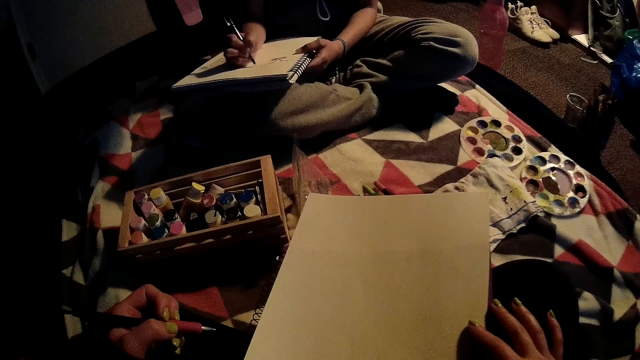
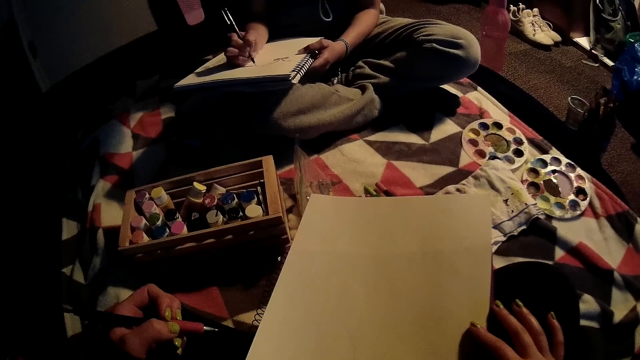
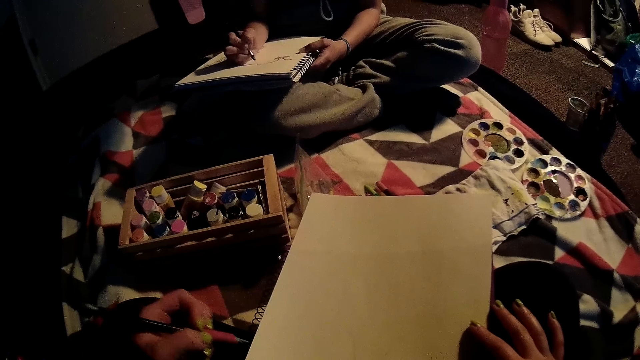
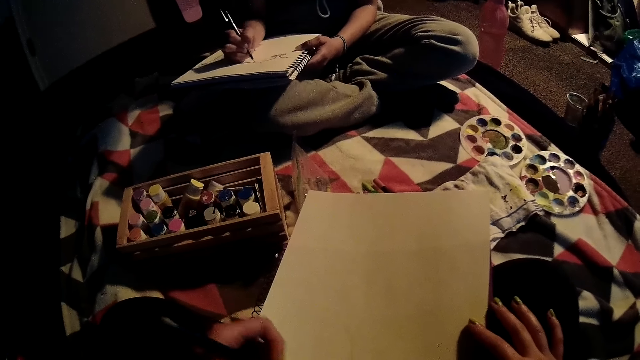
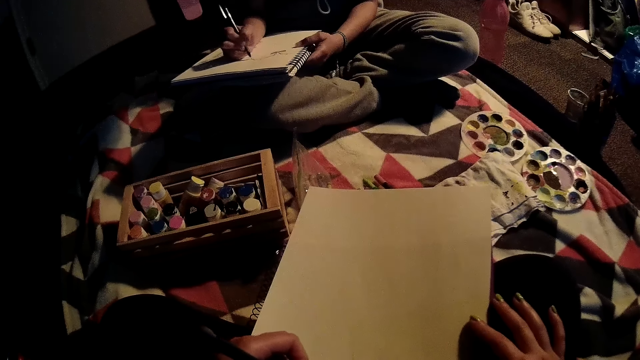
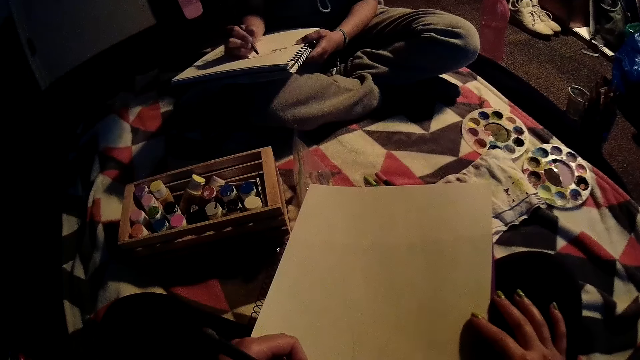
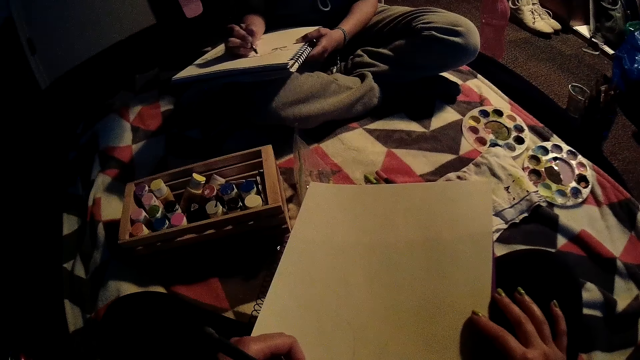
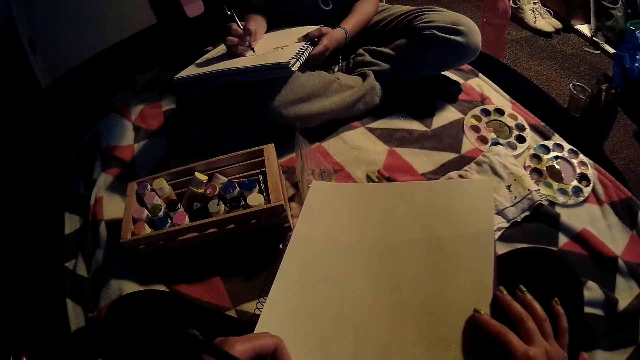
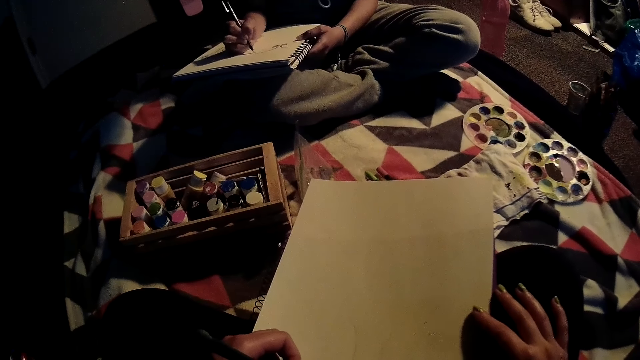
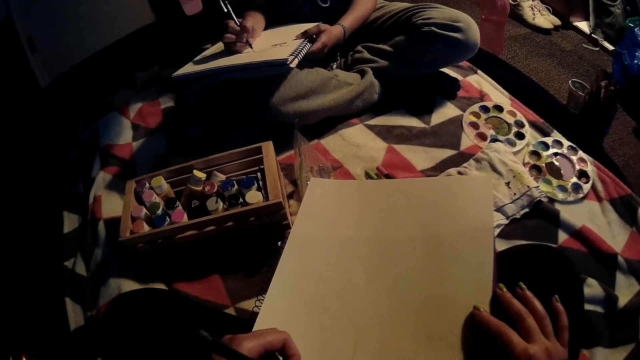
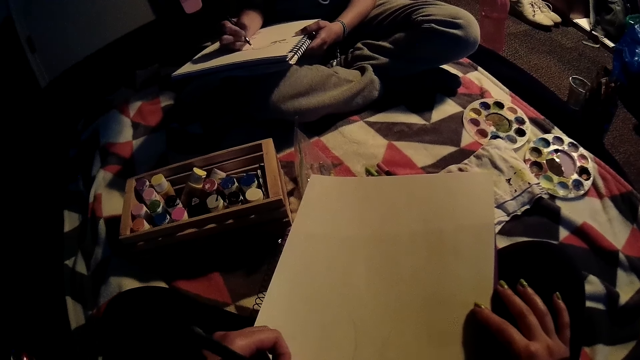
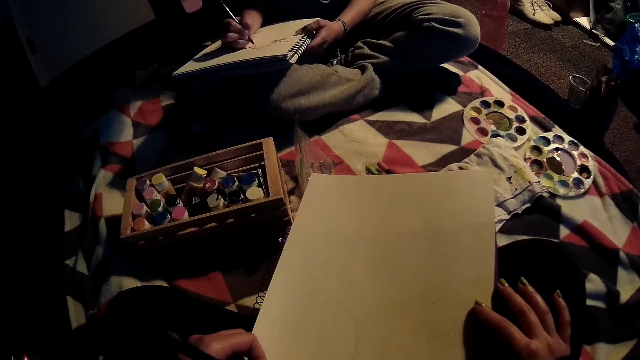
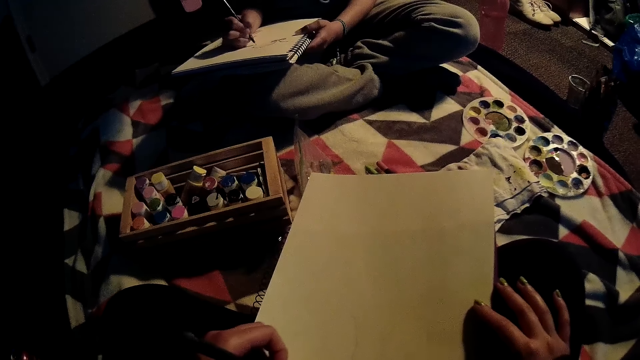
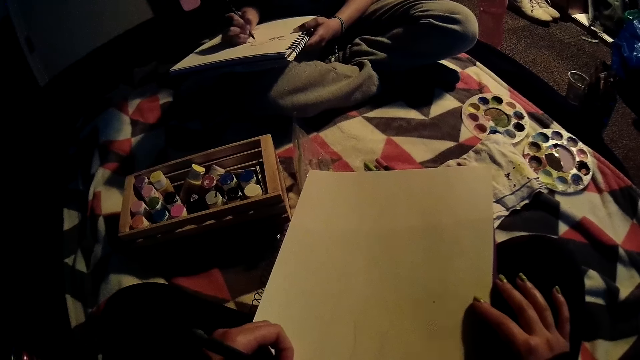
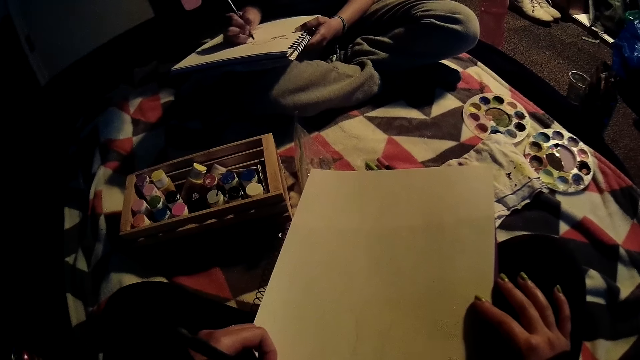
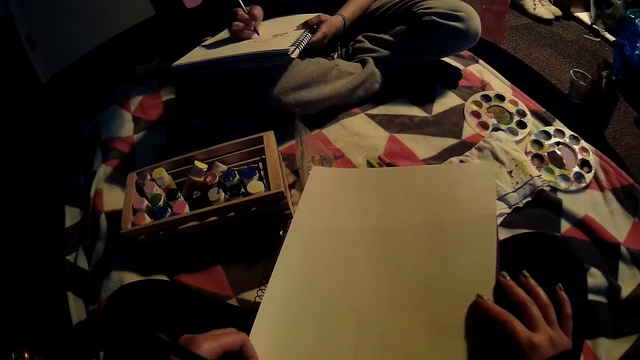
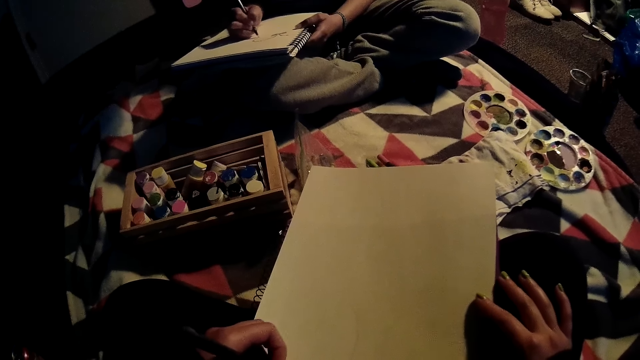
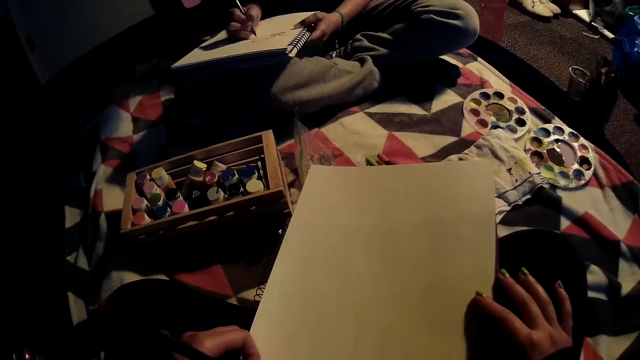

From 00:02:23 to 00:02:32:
The woman draws on a paper. The camera wearer draws on the drawing paper with the pencil on her left hand.

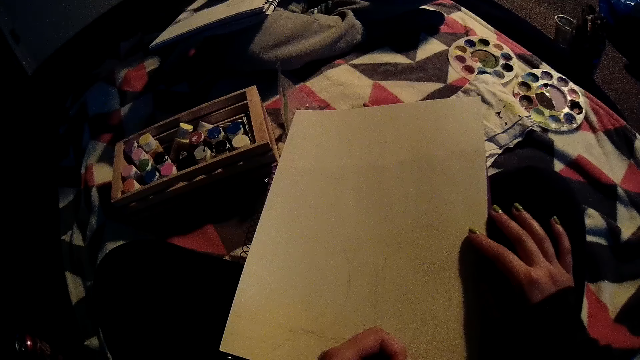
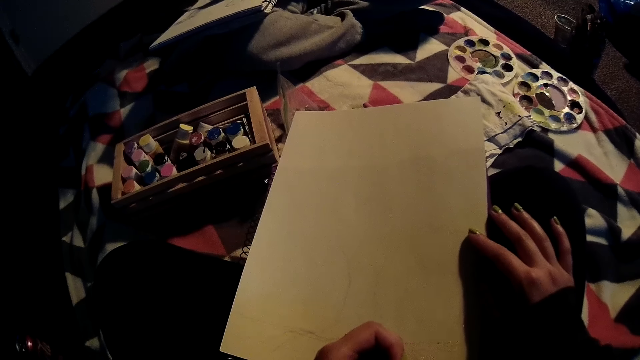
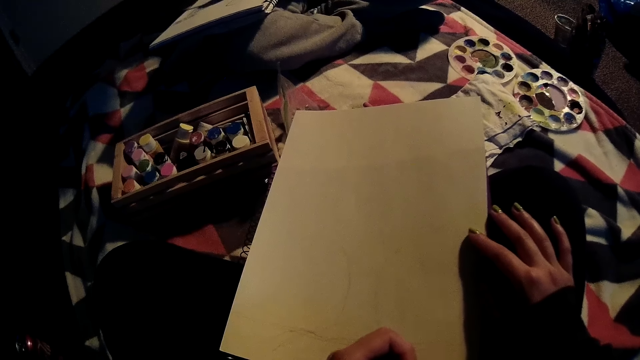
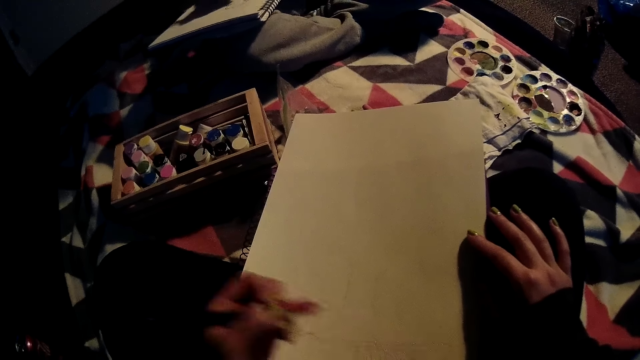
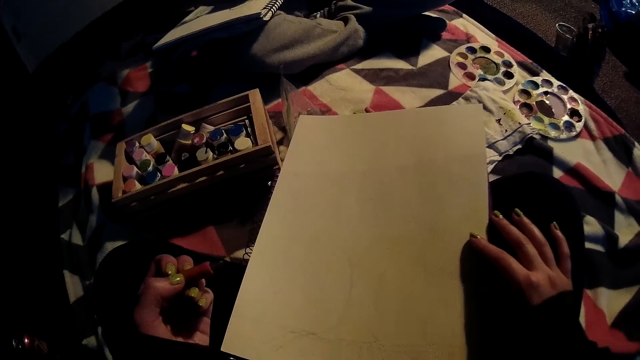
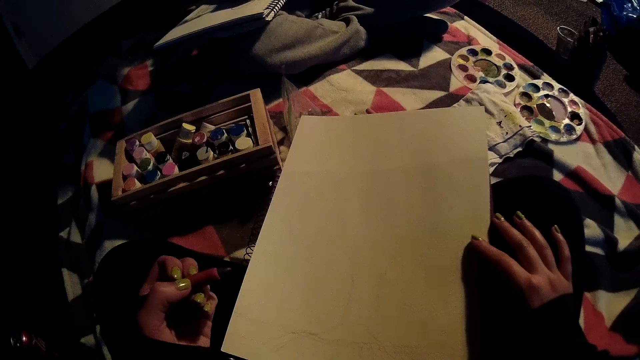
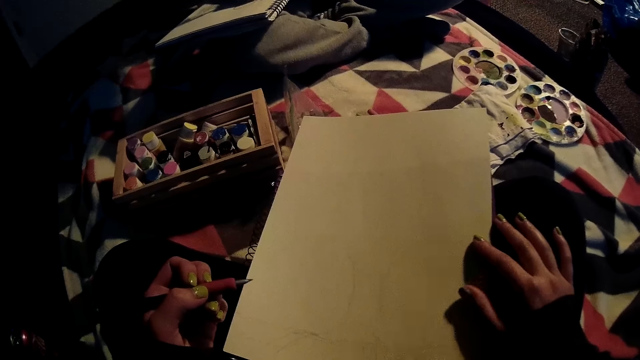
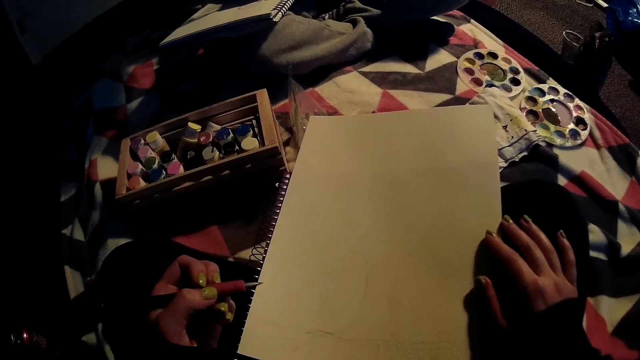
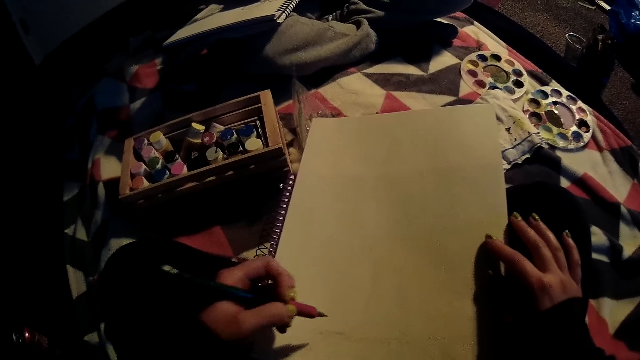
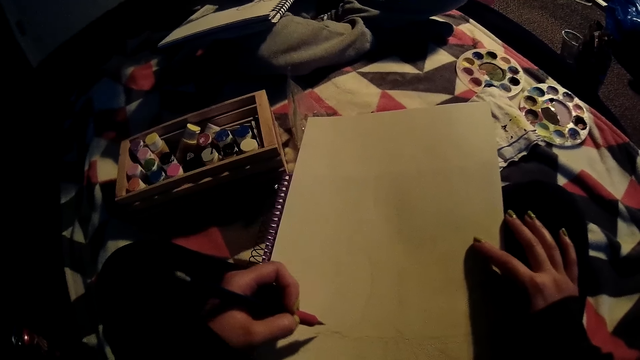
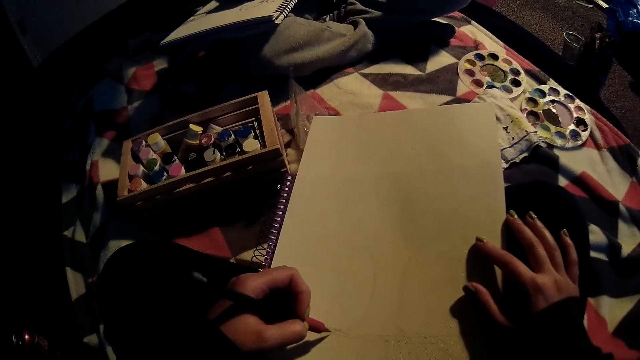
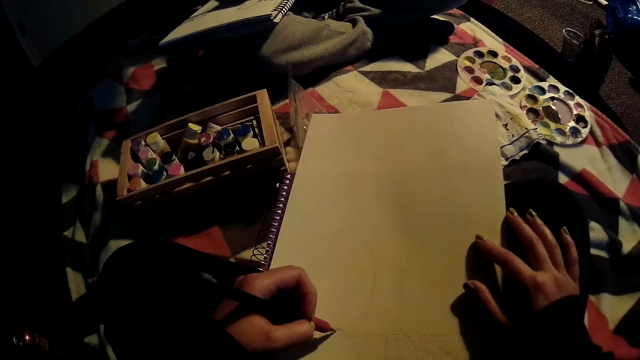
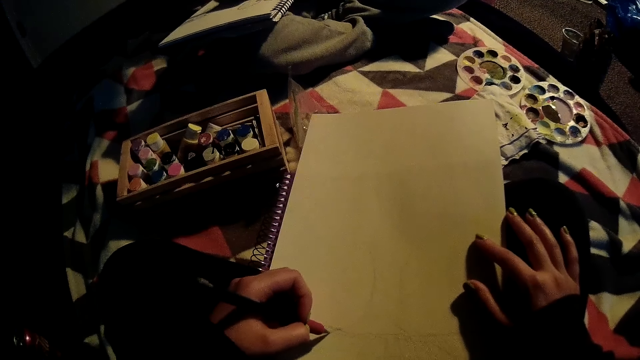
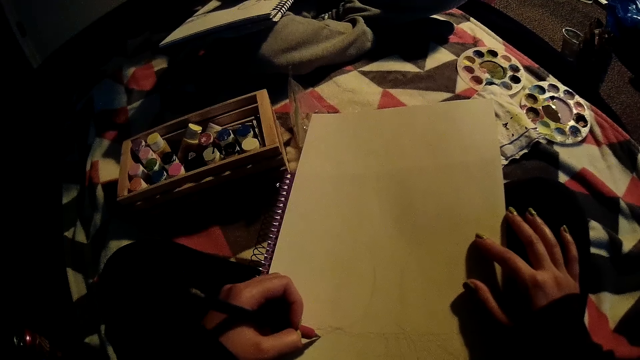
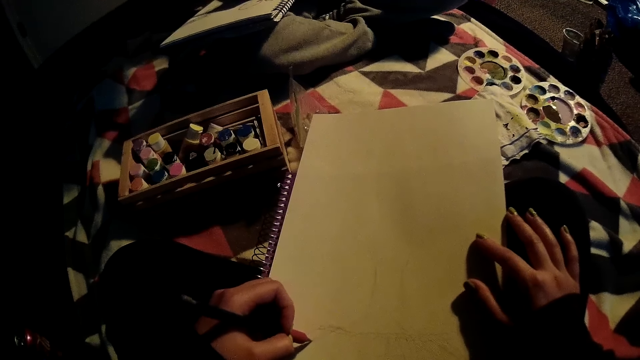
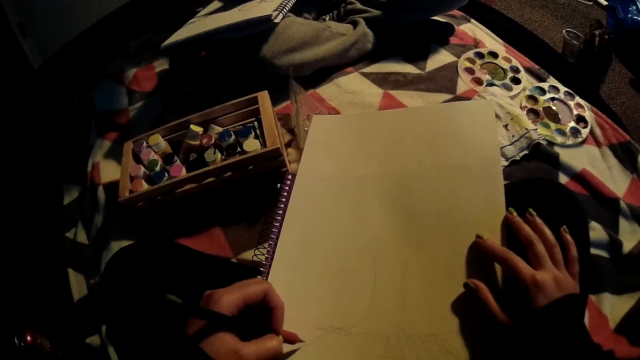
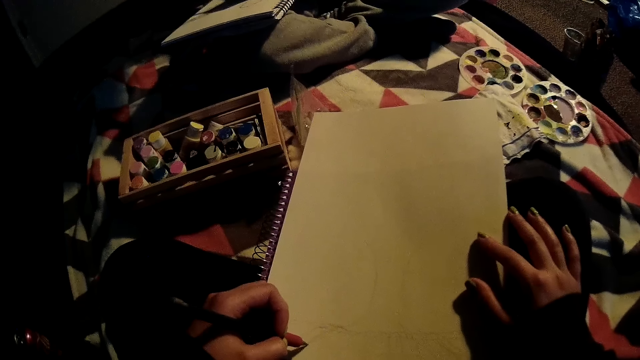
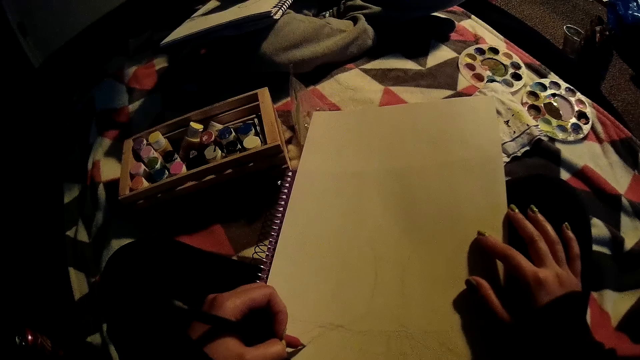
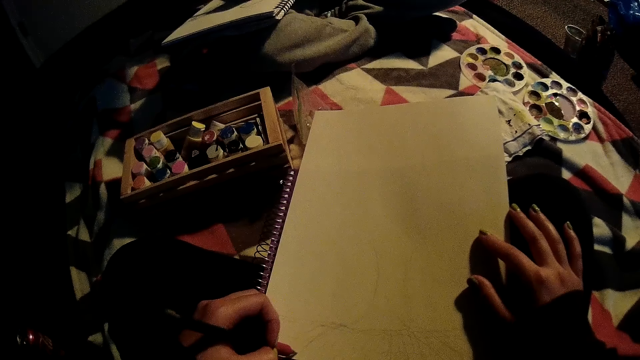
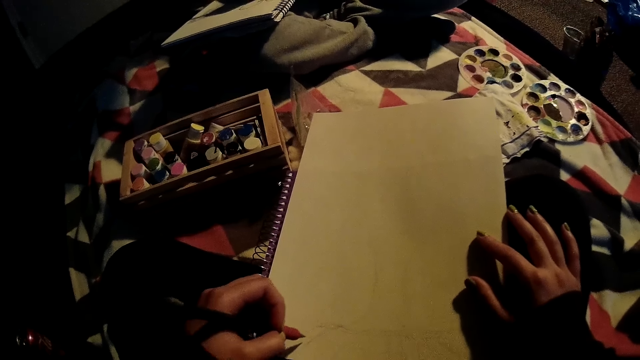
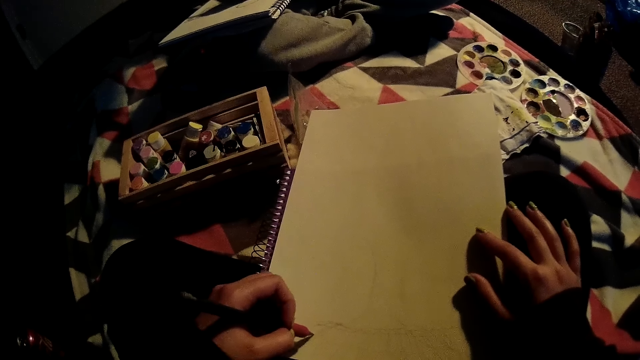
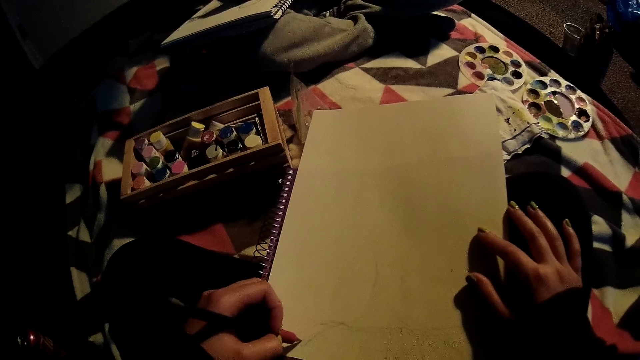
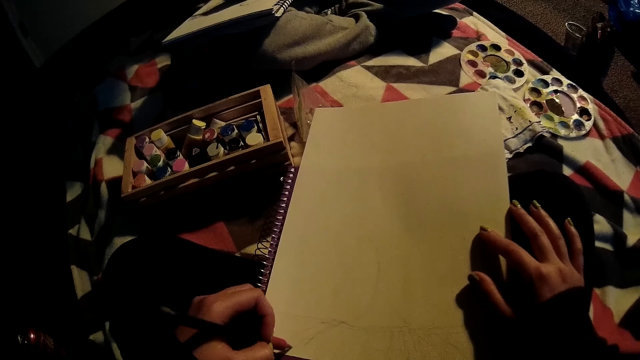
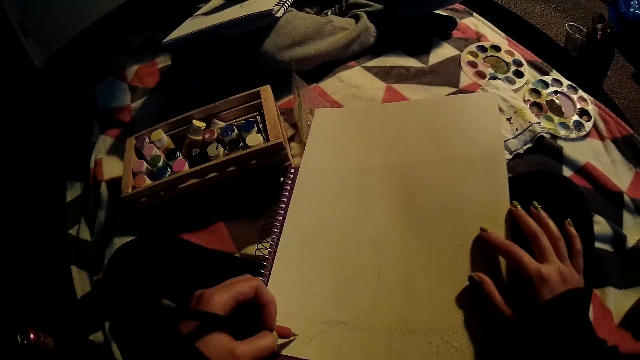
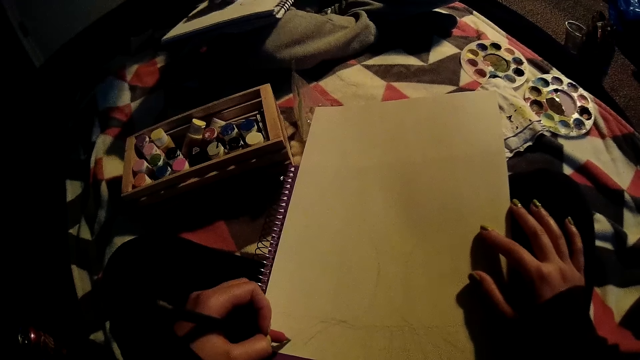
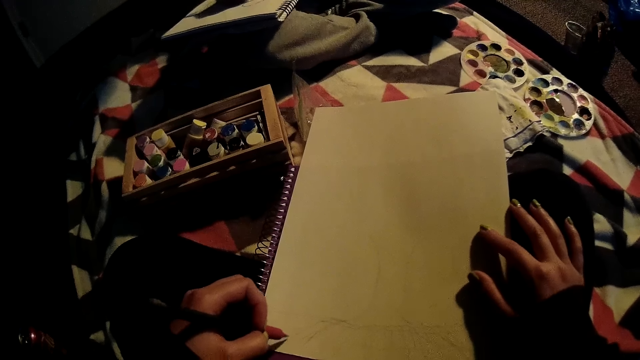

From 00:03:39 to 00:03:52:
The camera wearer takes her left hand off the drawing paper. She stops drawing, shifts the drawing paper with her right thumb, and draws on the drawing paper with the pencil on her left hand.
